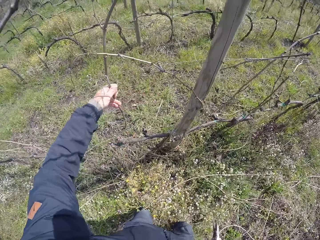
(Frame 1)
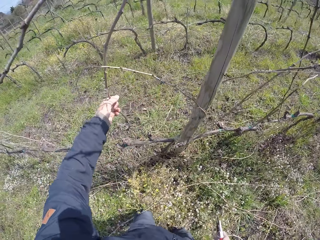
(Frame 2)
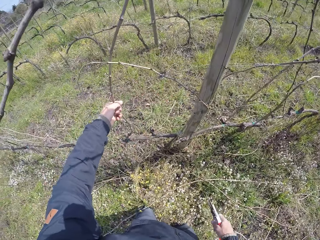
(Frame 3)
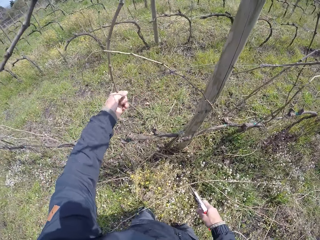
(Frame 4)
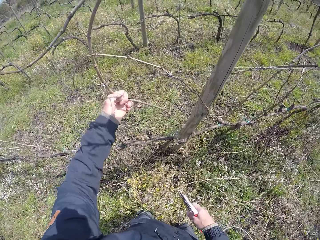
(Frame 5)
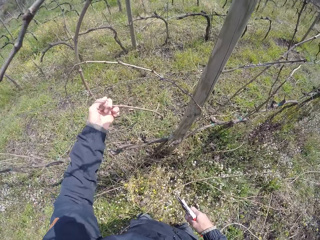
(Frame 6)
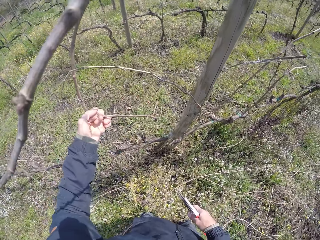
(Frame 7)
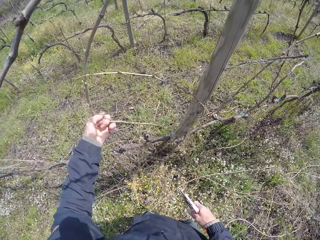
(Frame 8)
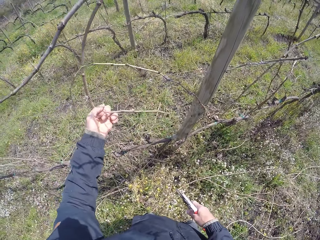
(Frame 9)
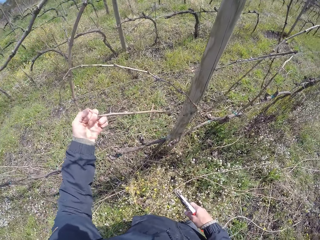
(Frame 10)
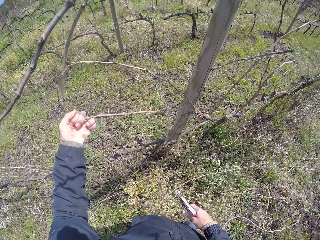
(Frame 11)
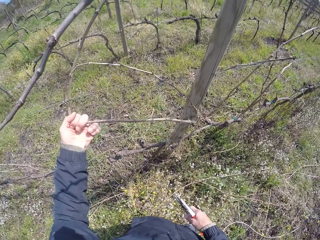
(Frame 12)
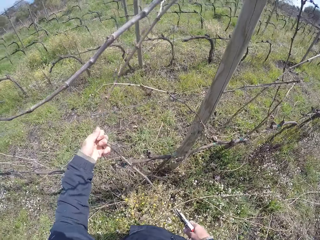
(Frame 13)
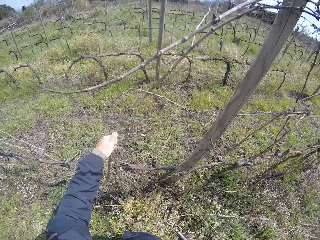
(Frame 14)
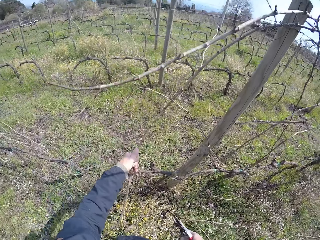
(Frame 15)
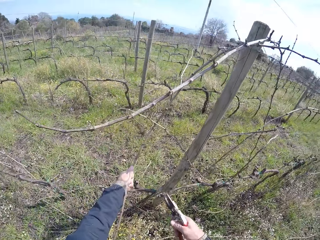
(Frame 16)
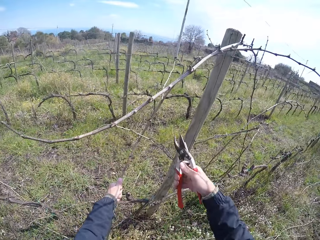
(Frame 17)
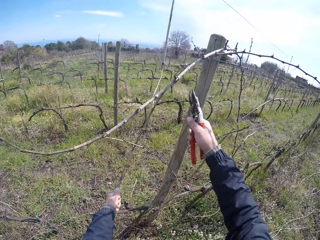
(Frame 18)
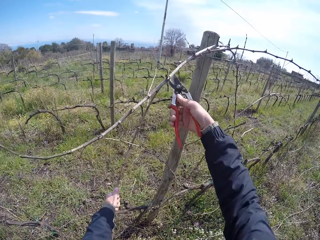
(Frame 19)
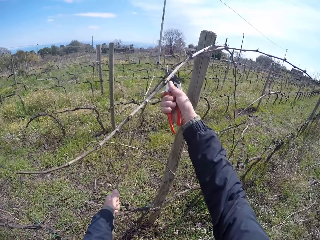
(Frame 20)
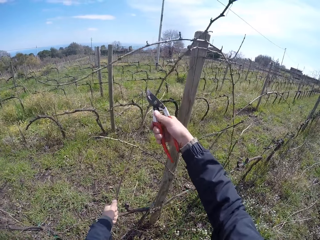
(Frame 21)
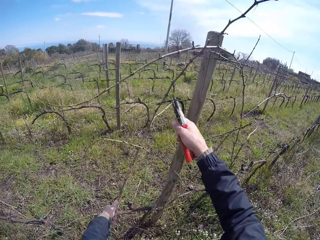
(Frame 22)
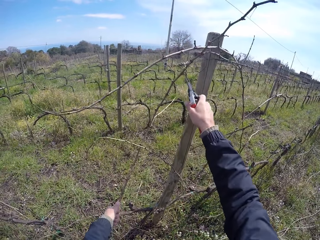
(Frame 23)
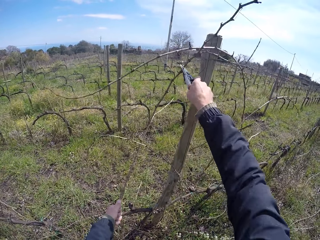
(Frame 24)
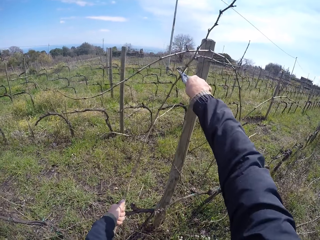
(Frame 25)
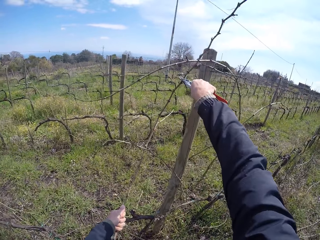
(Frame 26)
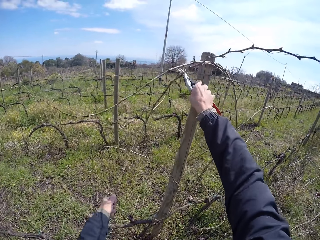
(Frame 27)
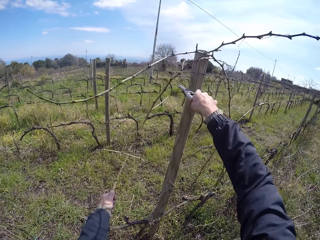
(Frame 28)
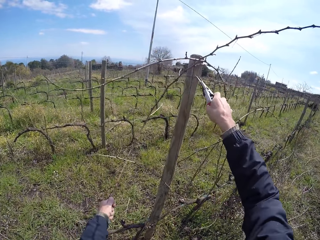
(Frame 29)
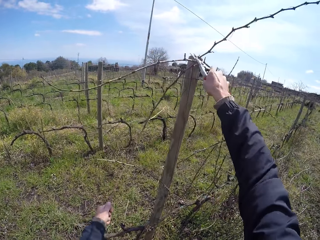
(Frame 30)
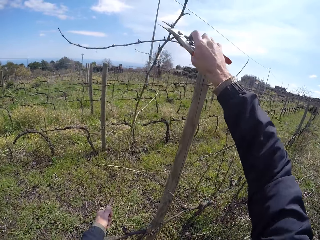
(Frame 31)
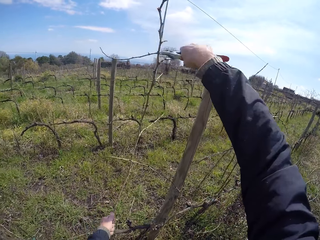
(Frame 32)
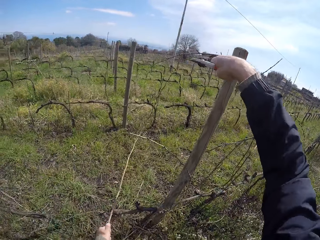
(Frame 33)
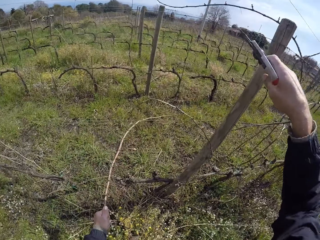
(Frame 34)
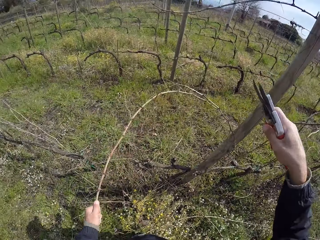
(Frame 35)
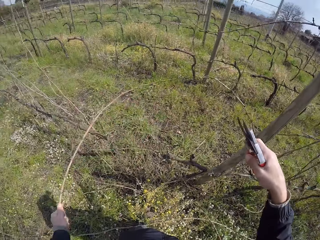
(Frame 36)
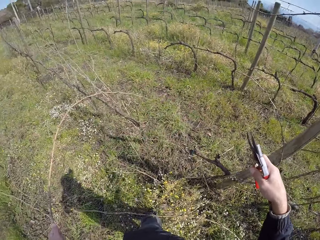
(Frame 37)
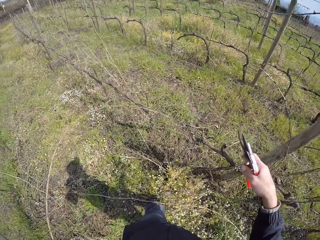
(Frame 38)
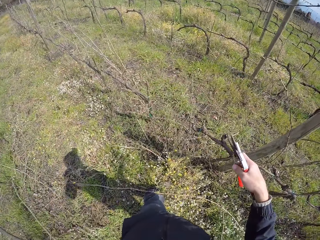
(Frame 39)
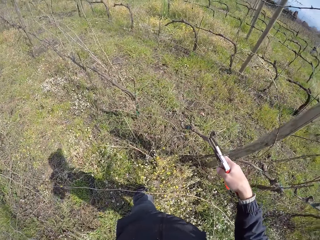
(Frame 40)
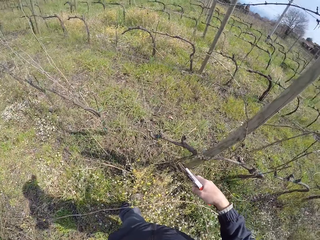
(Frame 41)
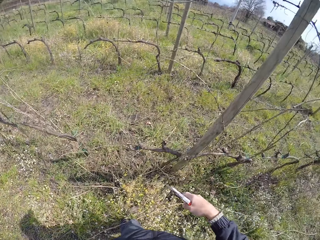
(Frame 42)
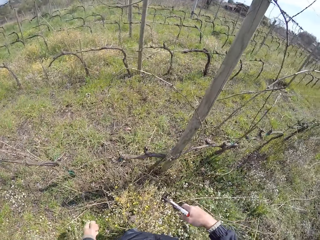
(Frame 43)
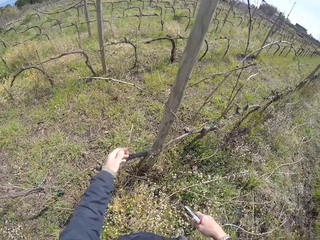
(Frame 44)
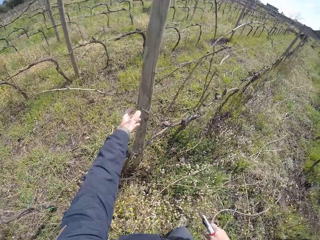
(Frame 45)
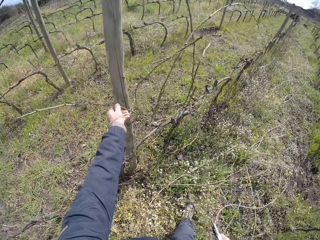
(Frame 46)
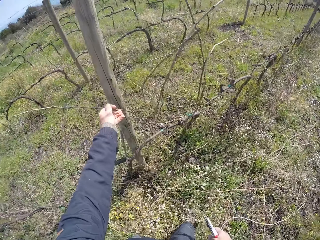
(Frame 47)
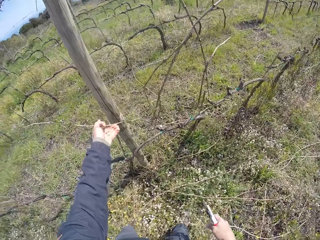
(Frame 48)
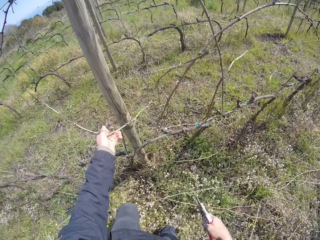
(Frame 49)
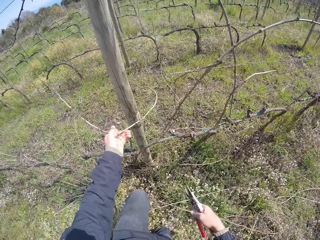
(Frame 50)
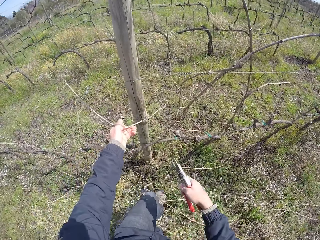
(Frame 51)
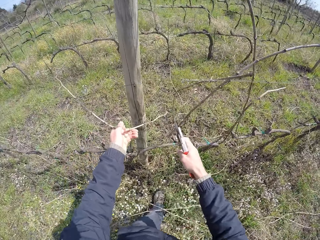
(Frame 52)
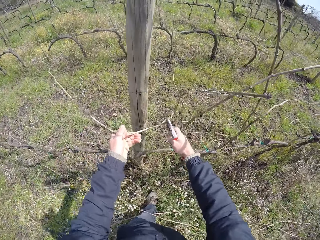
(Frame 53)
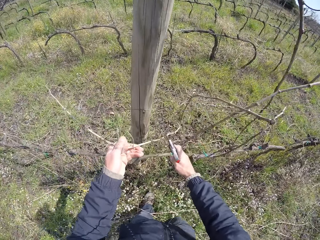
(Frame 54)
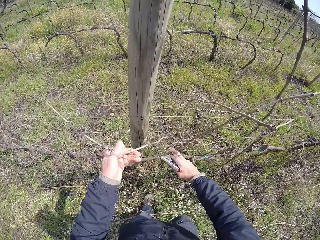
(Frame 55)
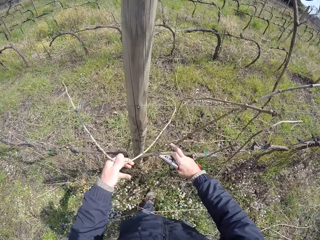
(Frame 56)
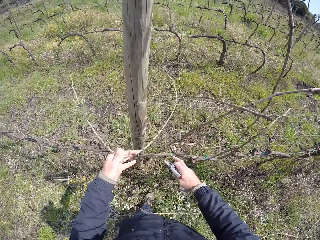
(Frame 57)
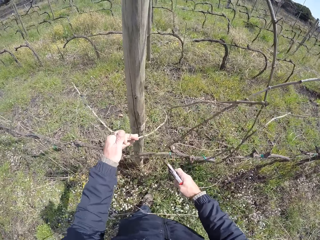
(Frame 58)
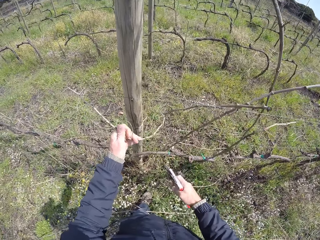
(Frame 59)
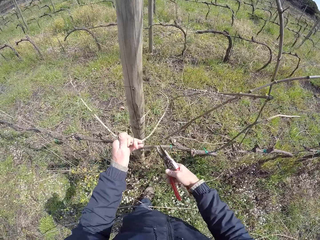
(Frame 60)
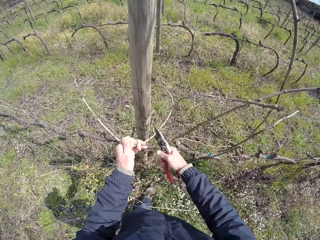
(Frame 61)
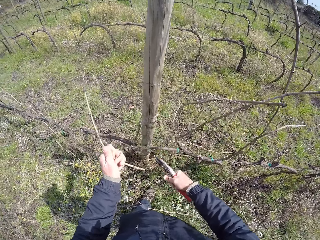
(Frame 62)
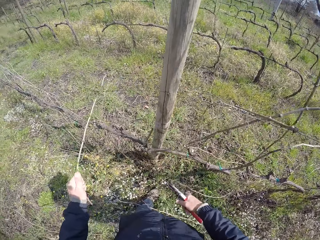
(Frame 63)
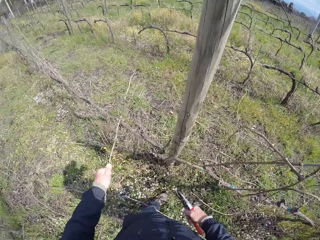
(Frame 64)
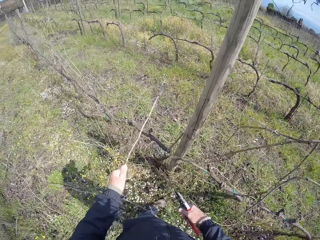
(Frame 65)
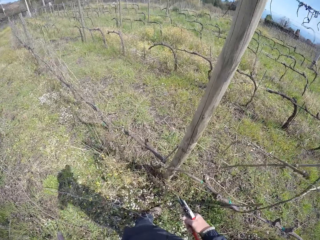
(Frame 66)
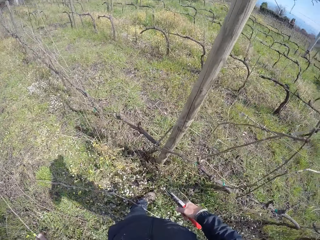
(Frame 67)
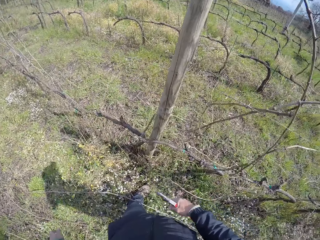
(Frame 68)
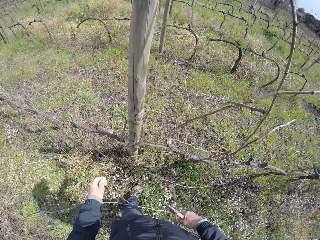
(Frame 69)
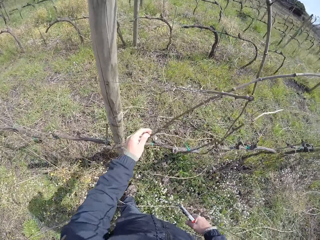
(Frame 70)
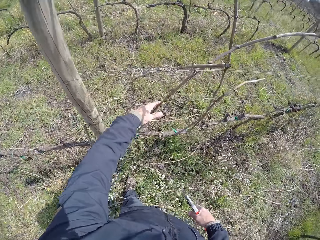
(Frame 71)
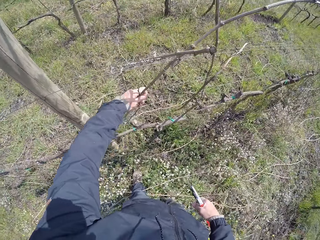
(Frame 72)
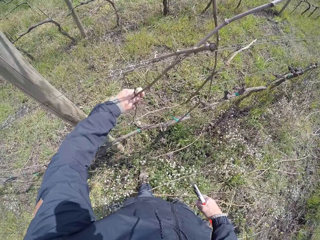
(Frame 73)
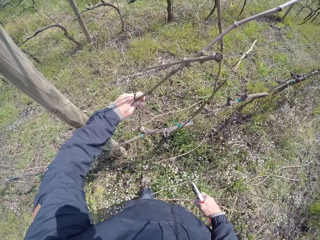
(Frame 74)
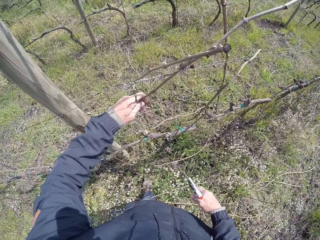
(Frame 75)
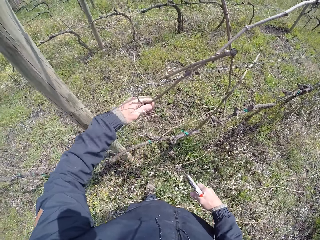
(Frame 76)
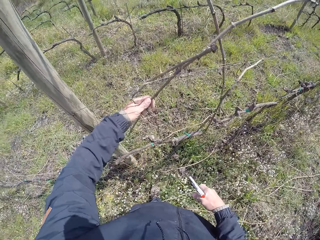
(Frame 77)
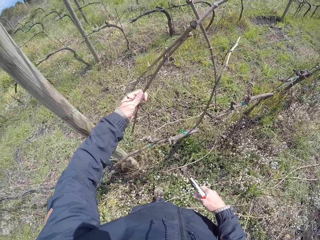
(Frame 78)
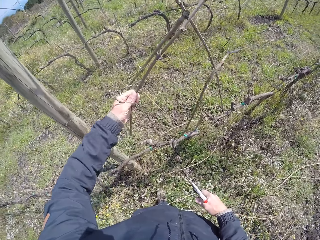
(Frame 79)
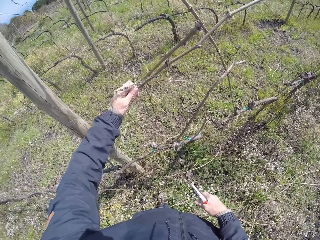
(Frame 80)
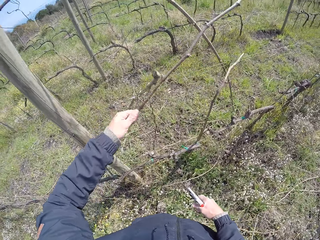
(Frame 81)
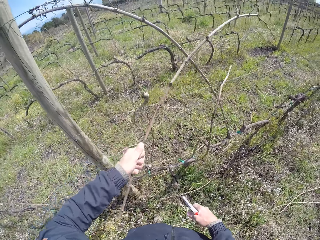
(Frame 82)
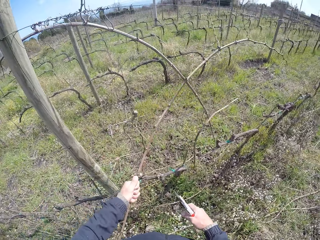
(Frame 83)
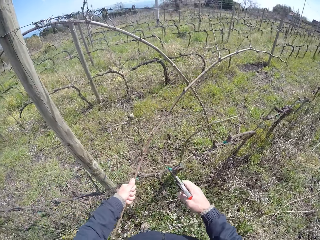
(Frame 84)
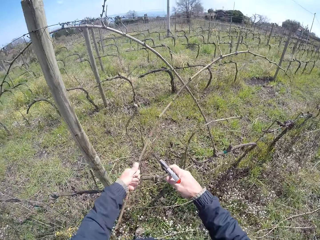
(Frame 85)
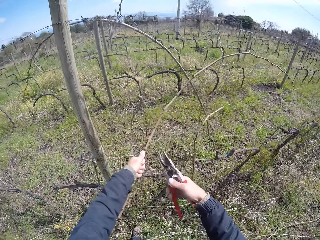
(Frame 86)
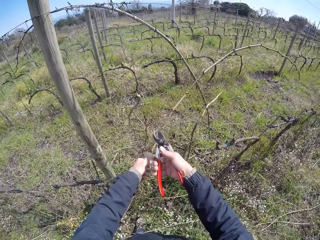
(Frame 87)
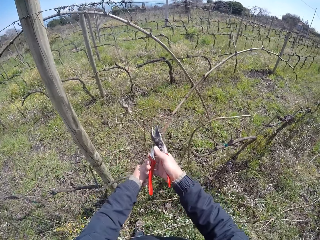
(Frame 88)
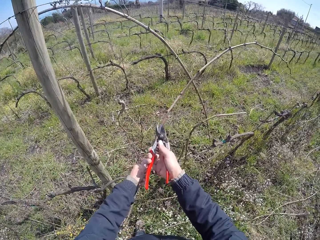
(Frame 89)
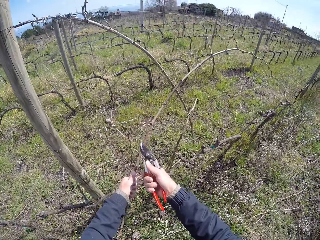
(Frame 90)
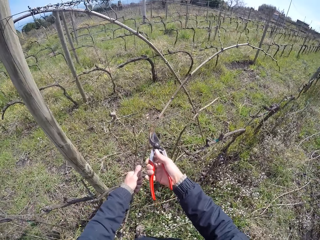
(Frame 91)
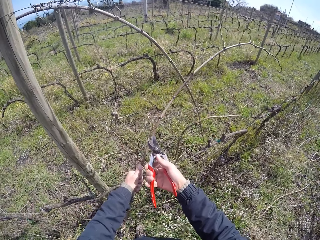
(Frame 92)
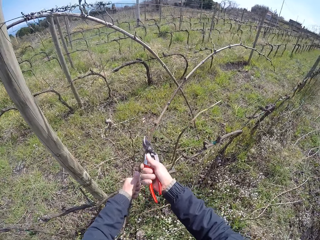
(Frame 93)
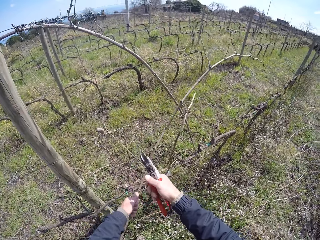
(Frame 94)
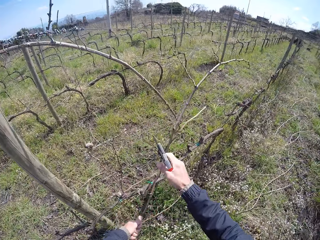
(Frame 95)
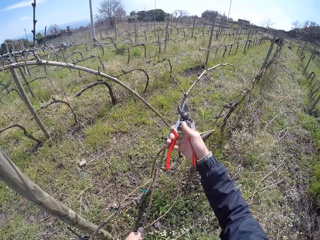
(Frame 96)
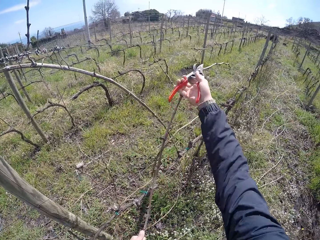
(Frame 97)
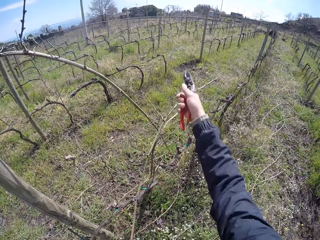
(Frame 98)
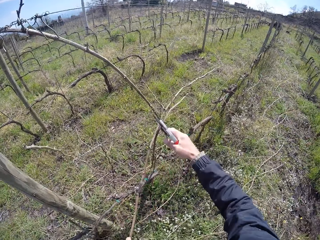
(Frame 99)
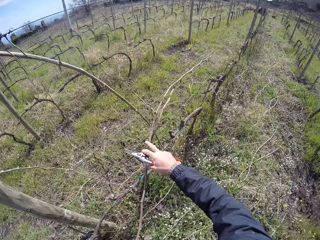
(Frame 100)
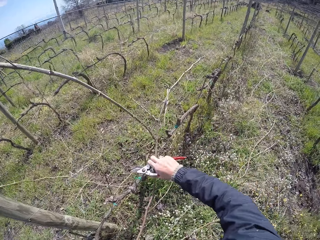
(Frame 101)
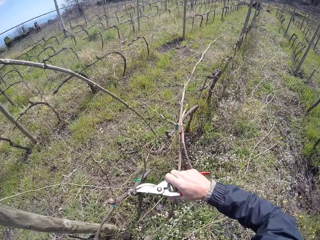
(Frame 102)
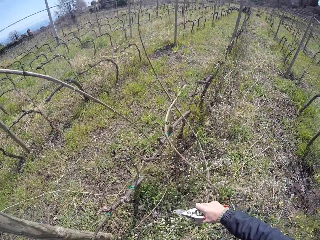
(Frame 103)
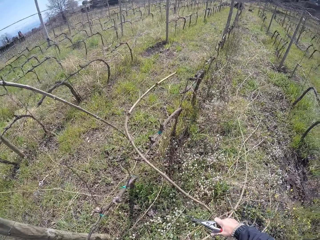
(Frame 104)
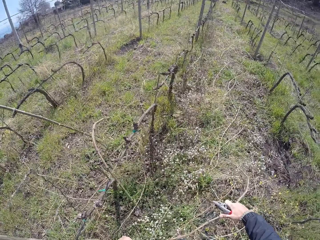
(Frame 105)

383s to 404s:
The camera wearer pulls a twig or wood with her left hand from the fence. She holds the wood with the left hand. She cuts the twig with a pruner in her right hand. She cuts the twig again. She raises the twig from the fence with the pruner in her right hand. She throws the twig on the ground with her left hand. She pulls a twig with her left hand from the fence. She holds the wood with the left hand and moves the wood with the left hand. She cuts the twig with the pruner in her right hand. She pulls a twig with her left hand from the fence. She drops the wood with the left hand. She pulls a twig with her left hand from the fence. She holds the wood with the left hand. She cuts the twig with the pruner in her right hand. She holds the wood with both hands and pulls the wood with the left hand. She cuts the twig with the pruner in her right hand again. She pulls a twig with both hands from the fence.
